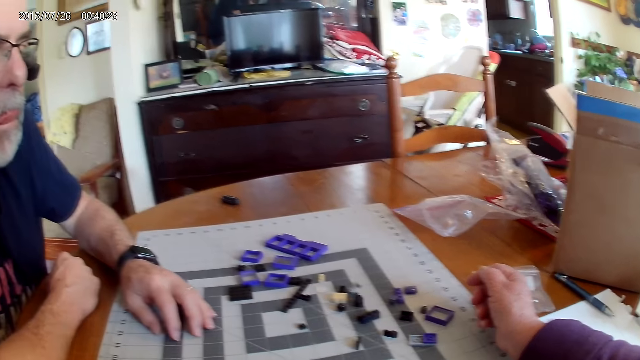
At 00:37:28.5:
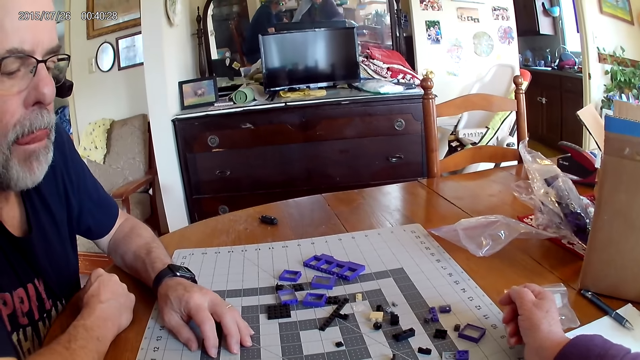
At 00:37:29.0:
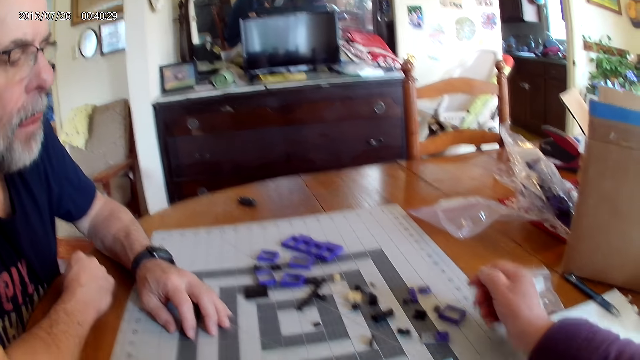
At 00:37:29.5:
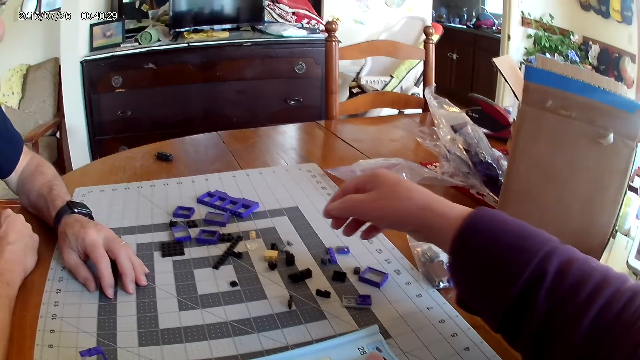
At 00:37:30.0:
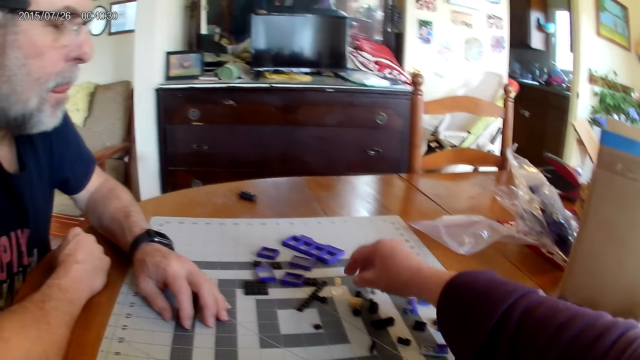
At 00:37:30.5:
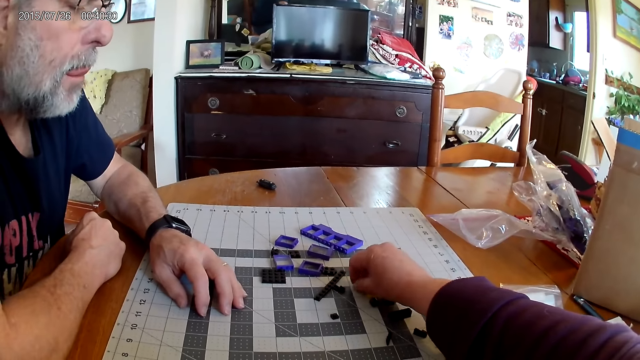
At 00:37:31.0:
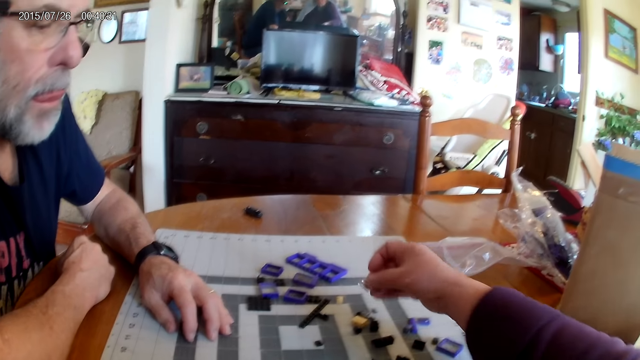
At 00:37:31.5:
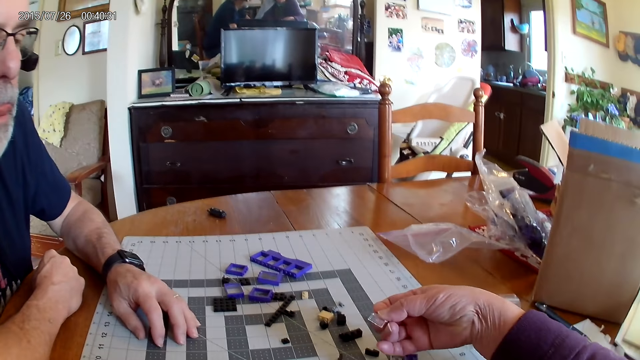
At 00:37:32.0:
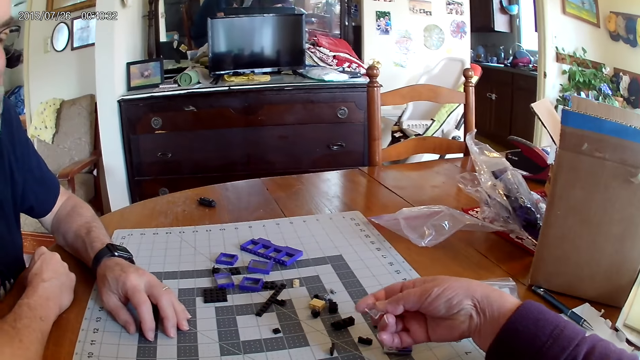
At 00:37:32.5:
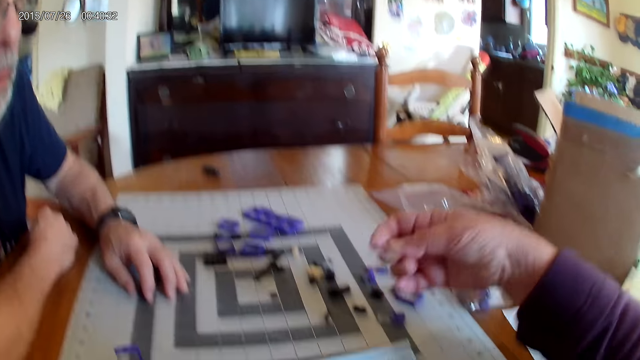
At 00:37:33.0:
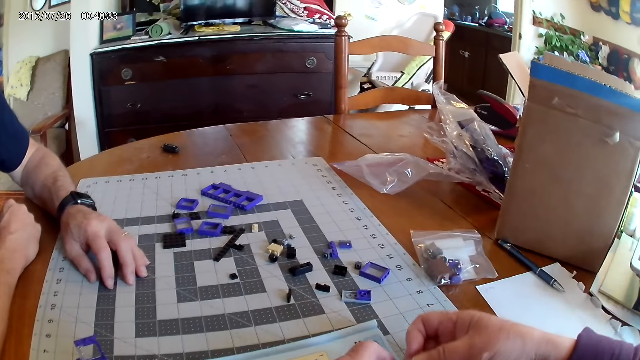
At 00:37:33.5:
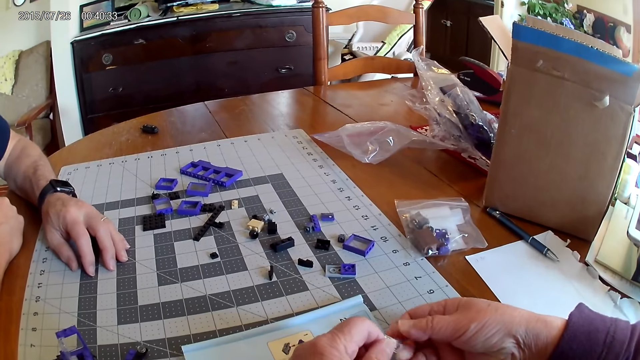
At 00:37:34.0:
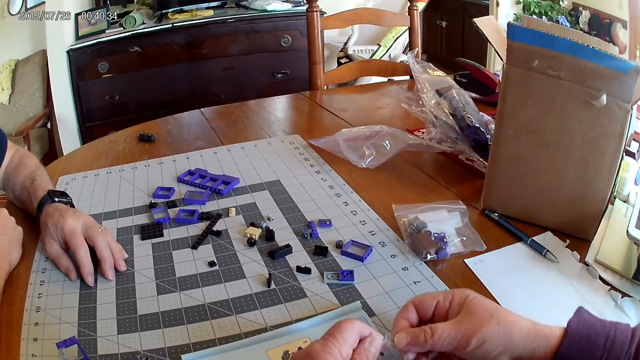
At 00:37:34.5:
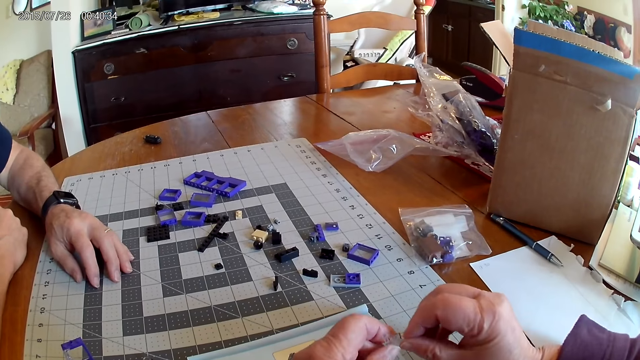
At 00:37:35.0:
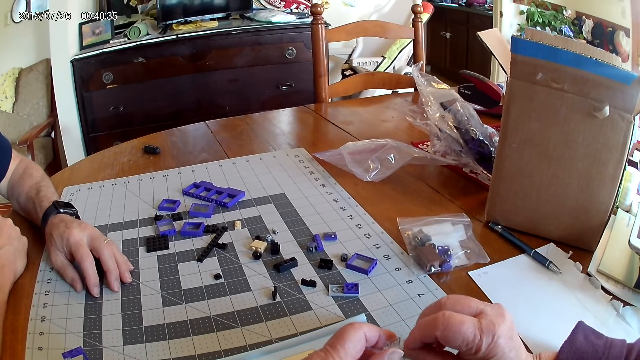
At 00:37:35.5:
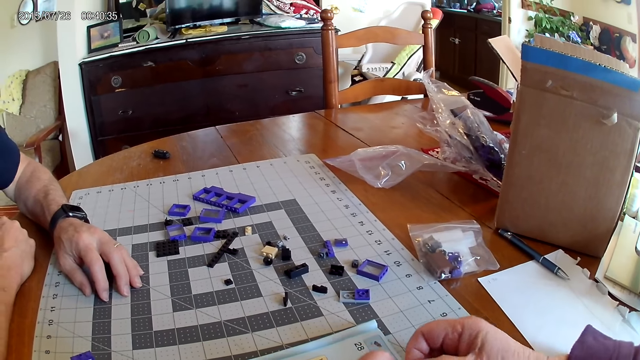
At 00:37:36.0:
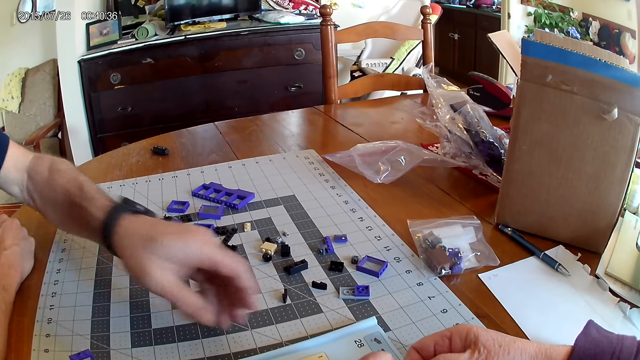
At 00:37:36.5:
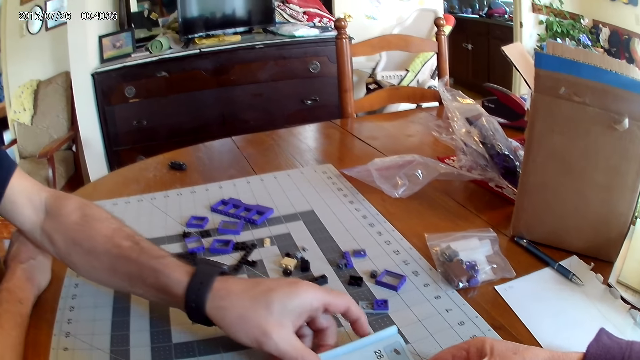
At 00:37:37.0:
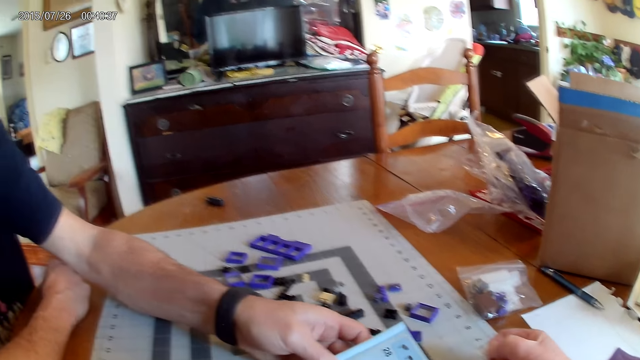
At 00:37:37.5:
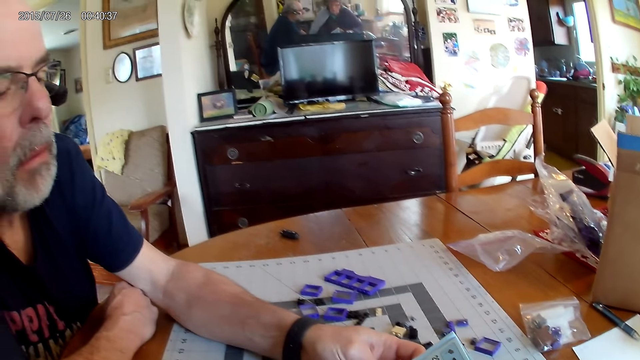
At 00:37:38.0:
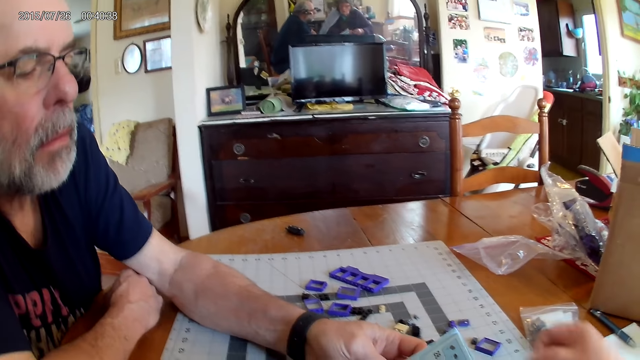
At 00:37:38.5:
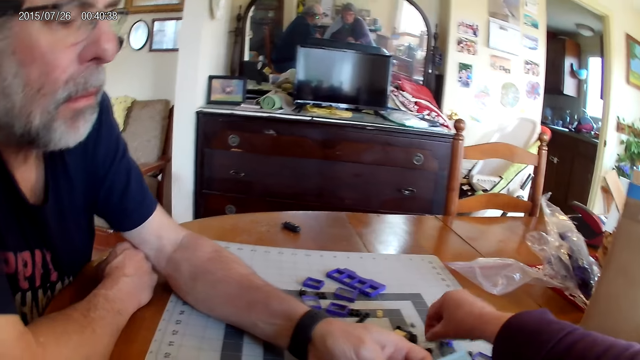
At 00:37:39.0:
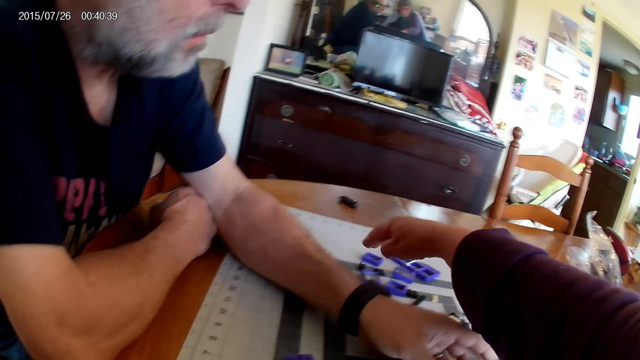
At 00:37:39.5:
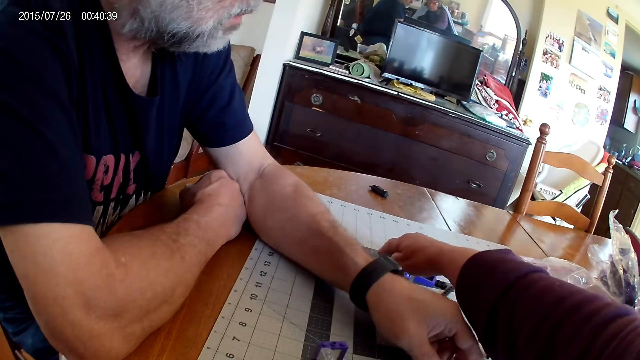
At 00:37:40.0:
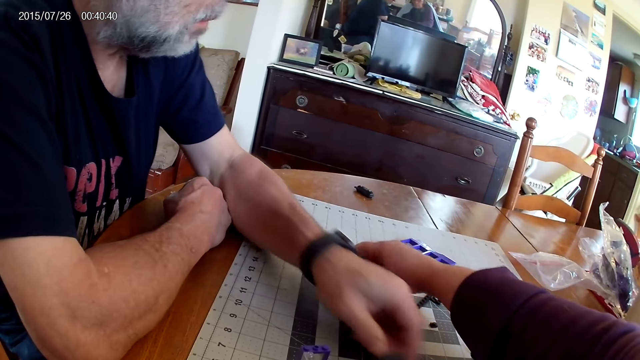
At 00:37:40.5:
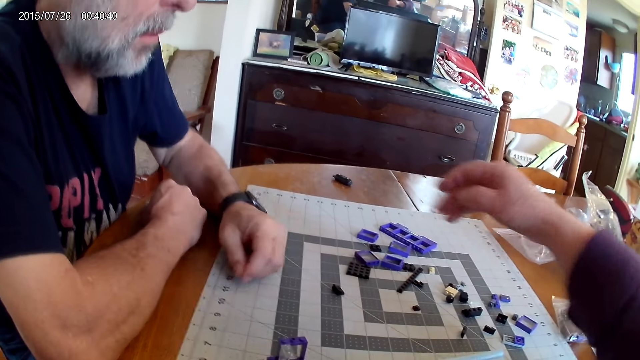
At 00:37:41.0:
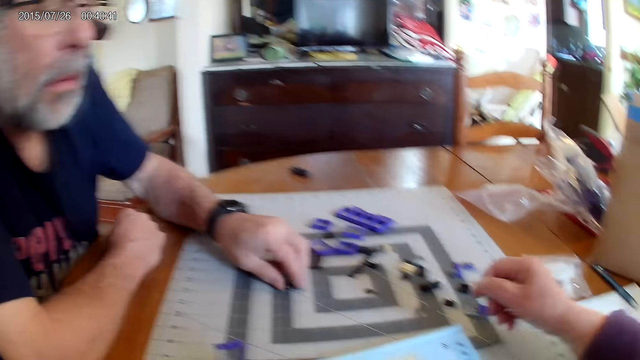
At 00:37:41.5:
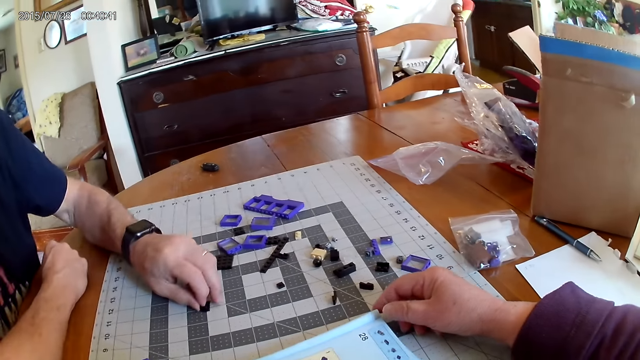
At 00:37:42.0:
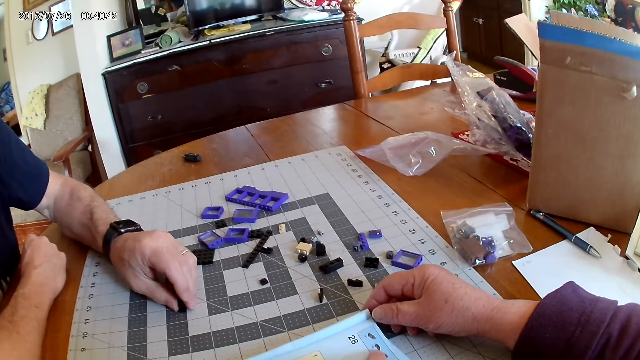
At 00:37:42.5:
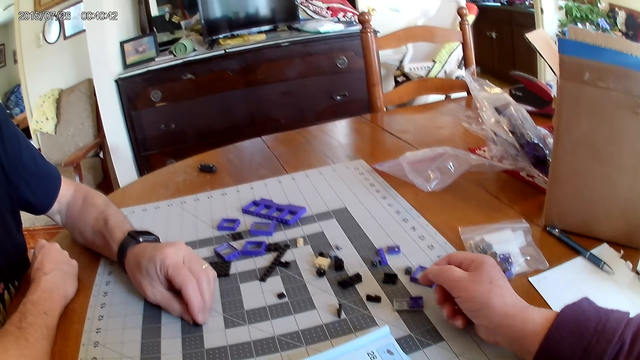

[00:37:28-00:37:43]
The camera wearer picks up the plastic piece. They look at the plastic piece. They hold the instructional manual book. They move the plastic piece.

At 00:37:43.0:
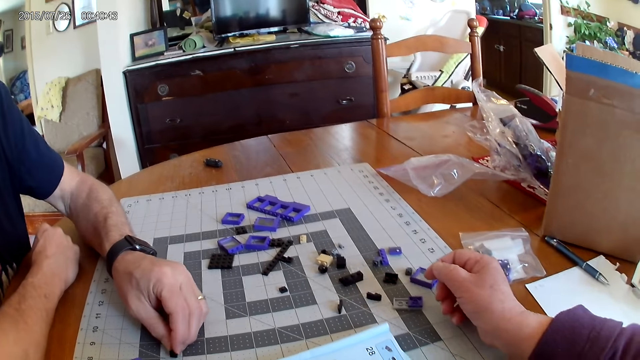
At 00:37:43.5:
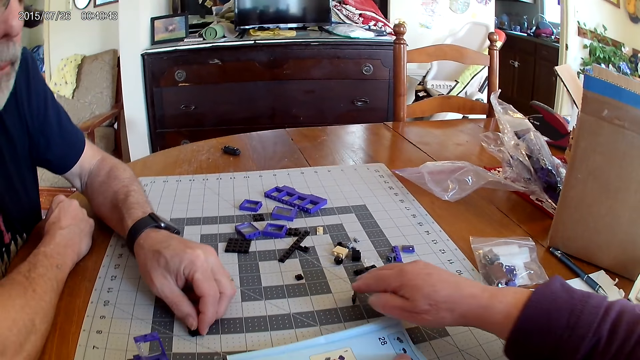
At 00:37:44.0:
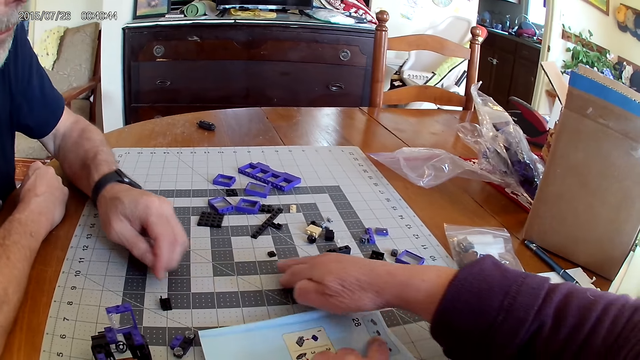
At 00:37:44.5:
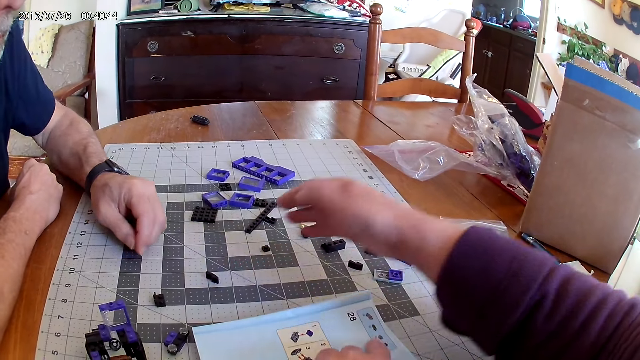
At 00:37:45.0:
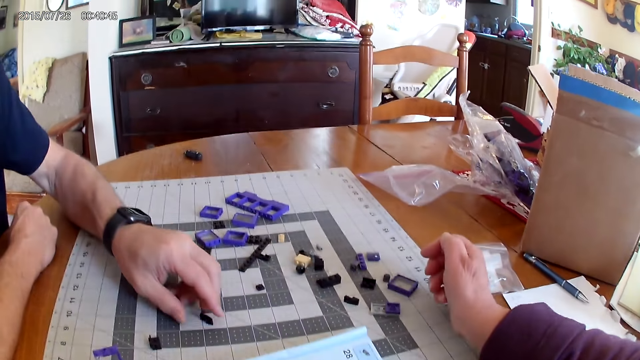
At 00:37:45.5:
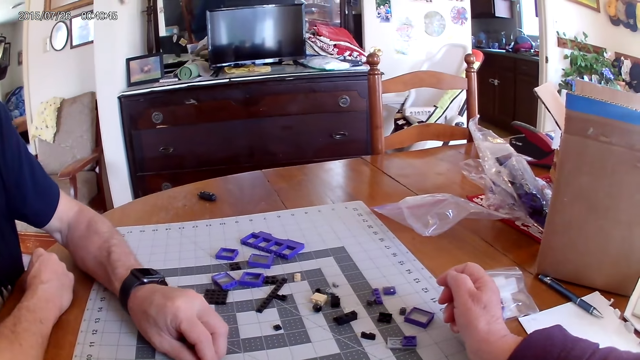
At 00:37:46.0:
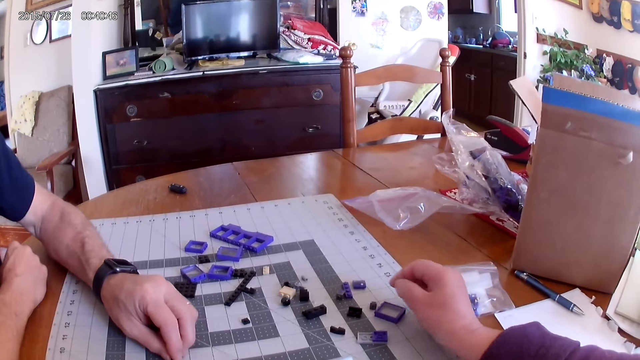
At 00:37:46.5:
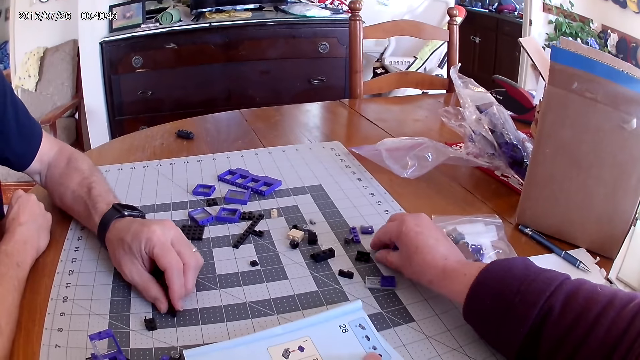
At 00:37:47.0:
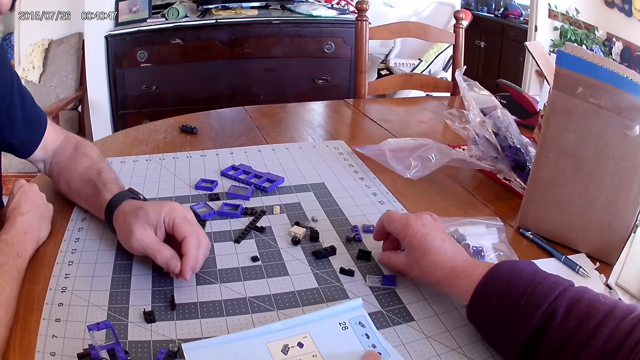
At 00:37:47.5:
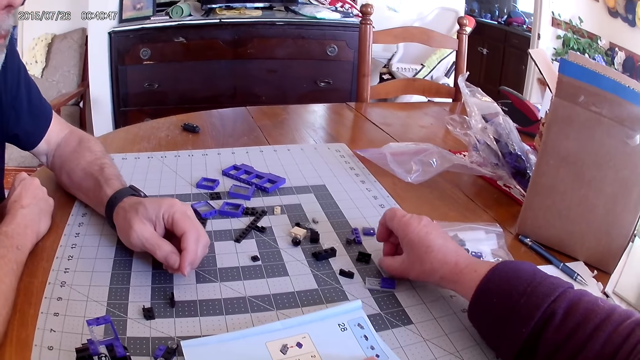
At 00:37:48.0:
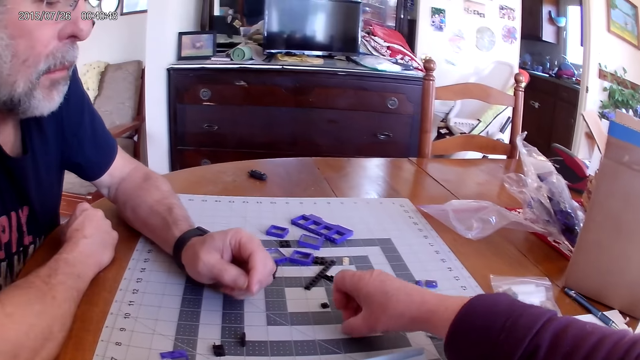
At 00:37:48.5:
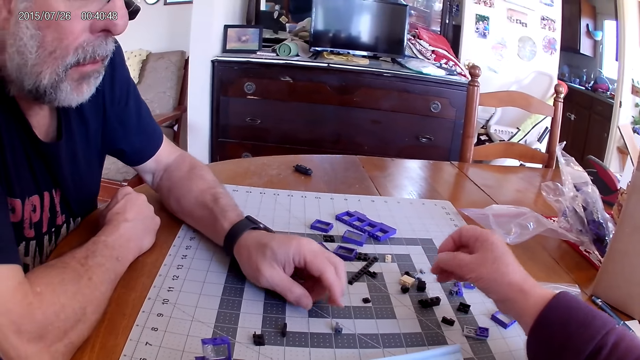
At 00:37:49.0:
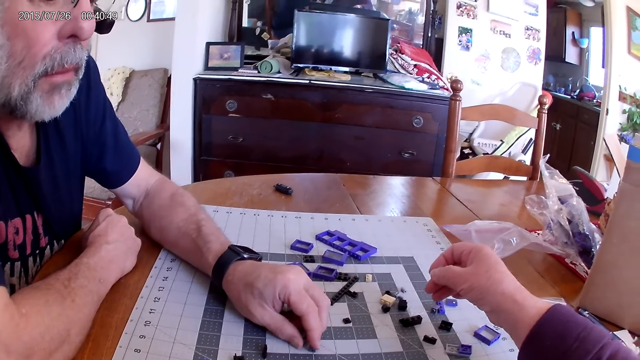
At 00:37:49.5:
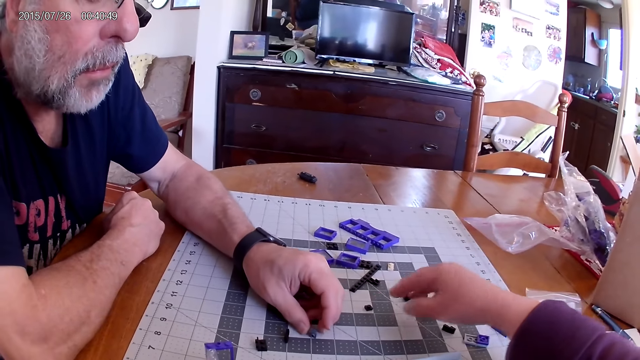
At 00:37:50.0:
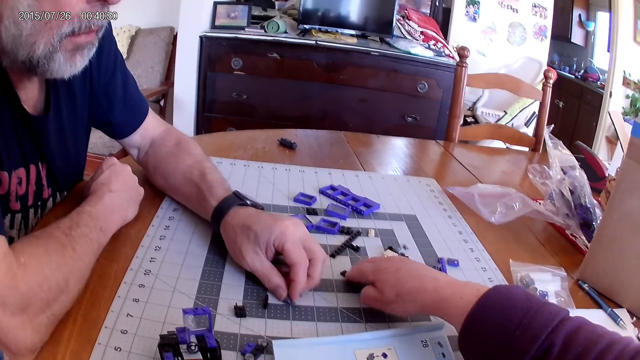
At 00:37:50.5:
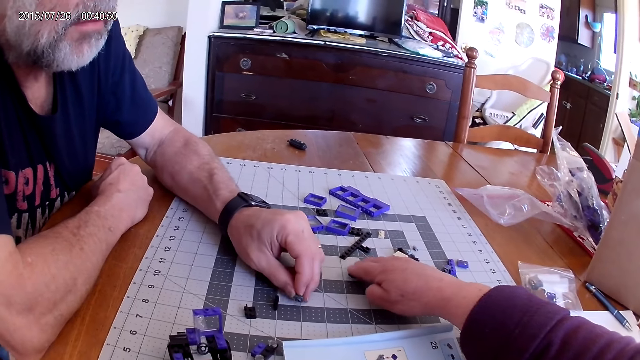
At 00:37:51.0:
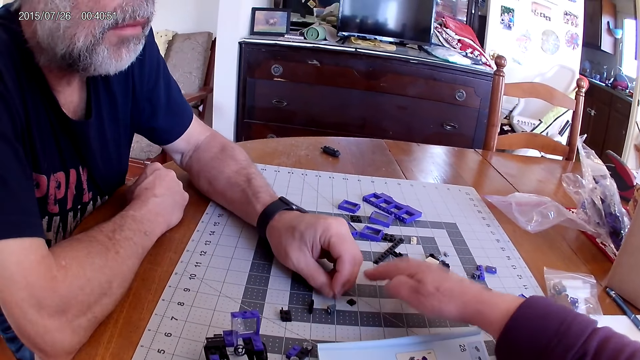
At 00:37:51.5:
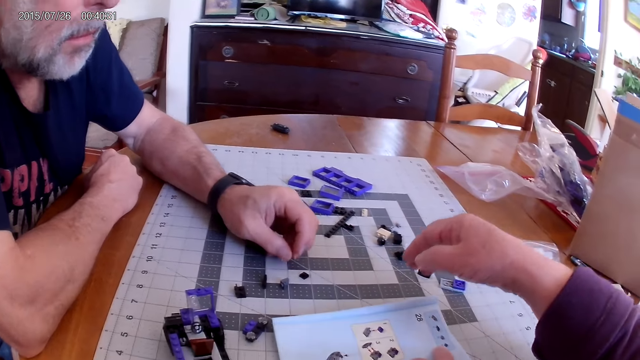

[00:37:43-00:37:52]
A man picks up the plastic piece from the table. The camera wearer moves the plastic piece.
